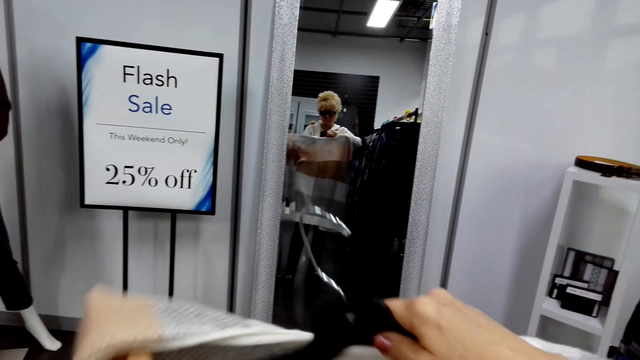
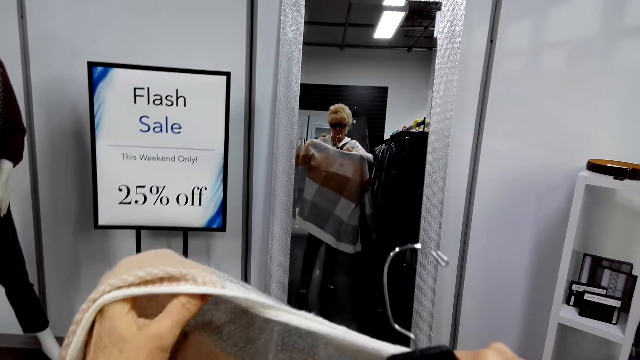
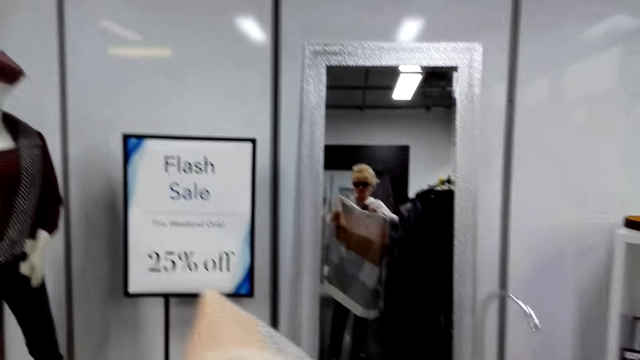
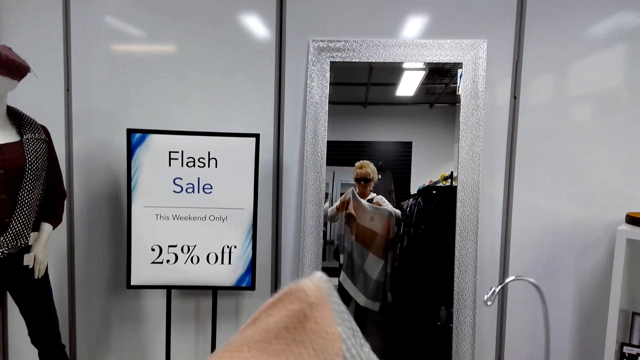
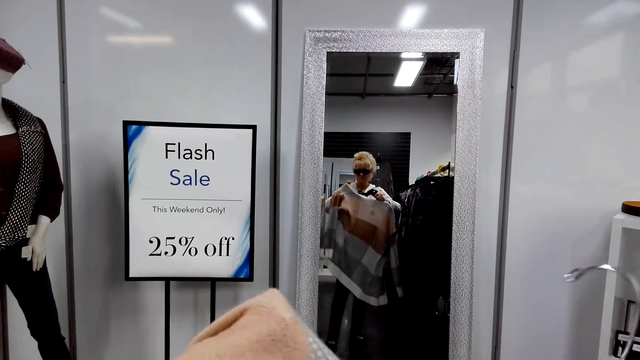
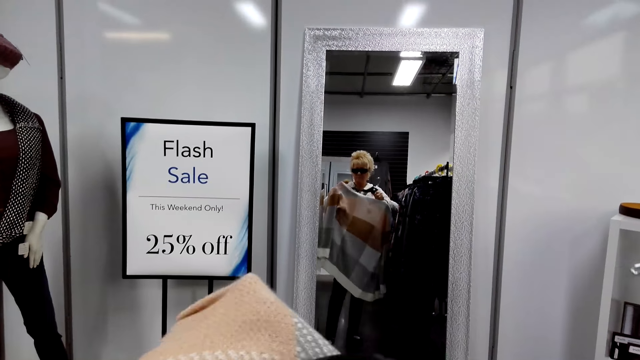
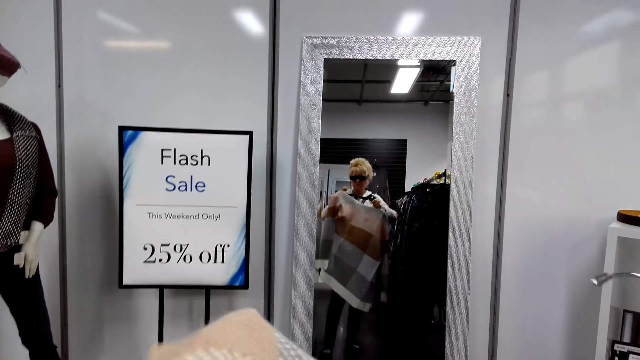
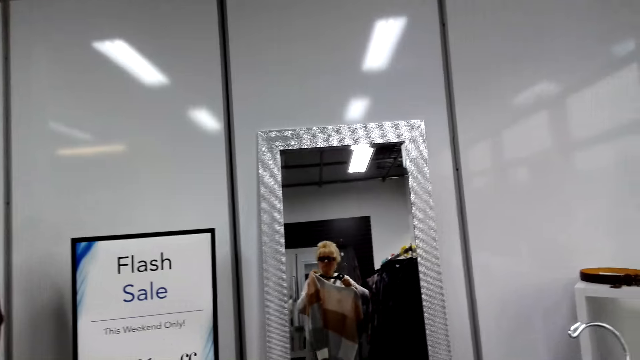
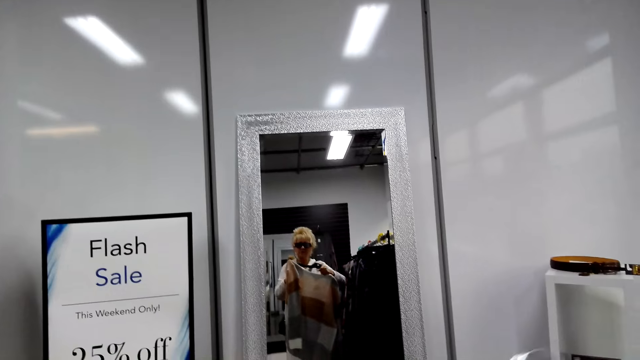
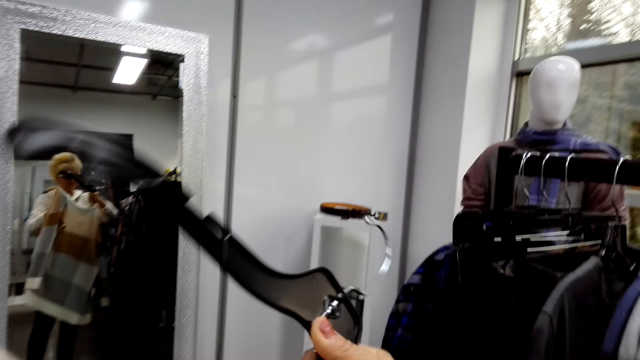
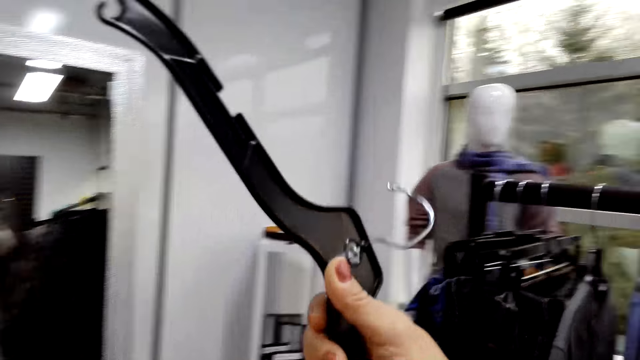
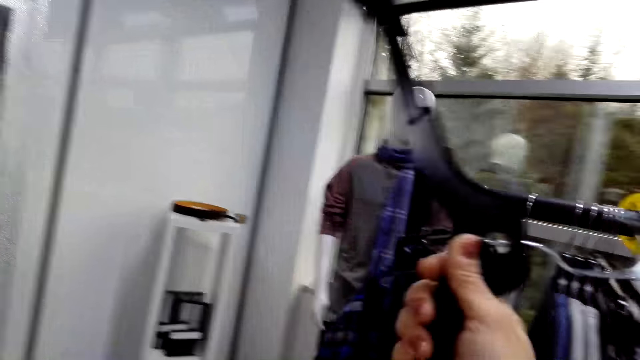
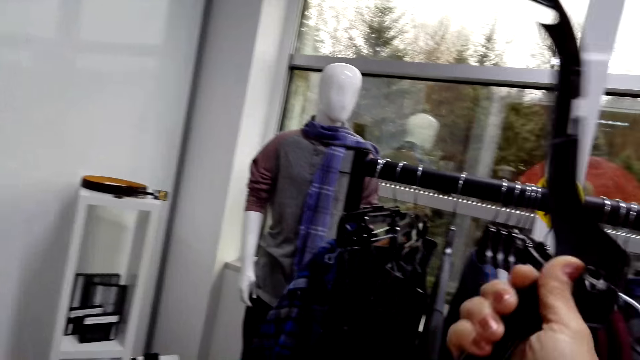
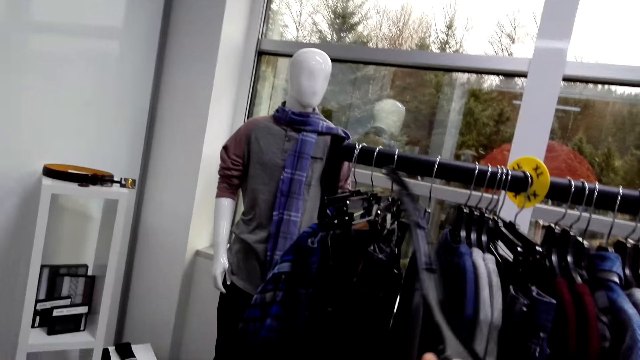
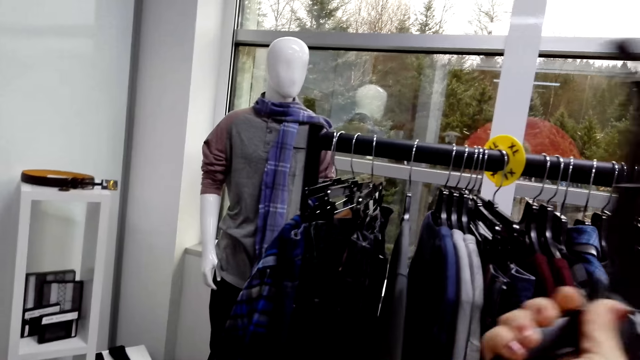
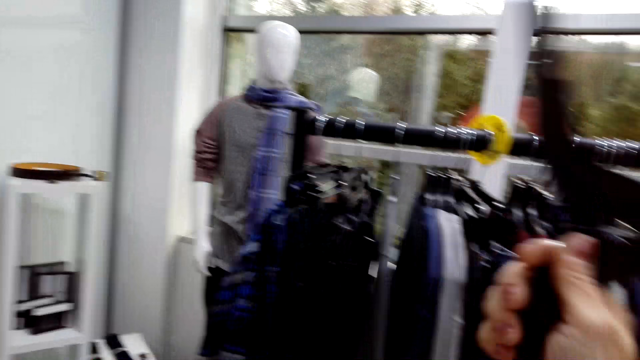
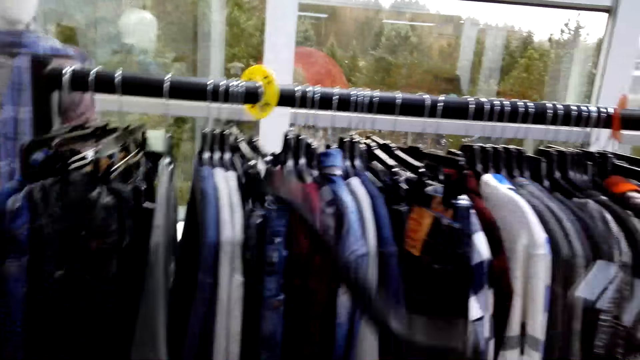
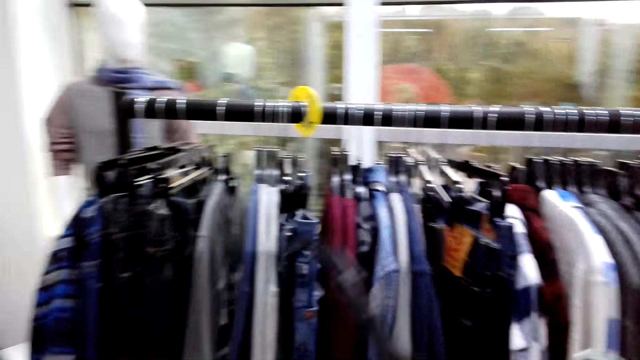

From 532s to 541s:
The camera wearer removes the sweater from the hanger.

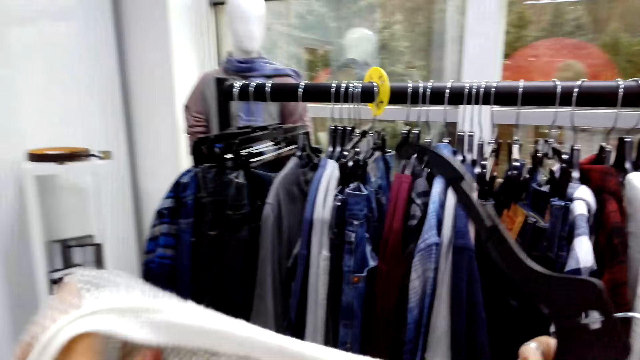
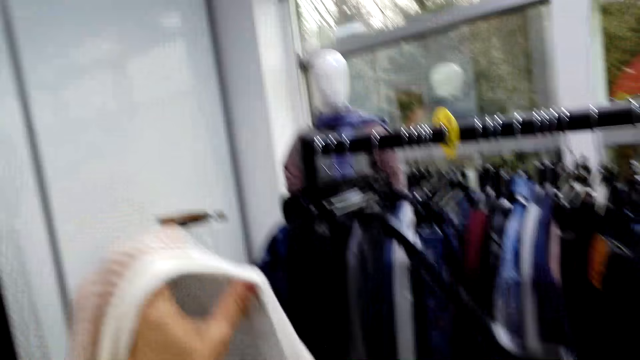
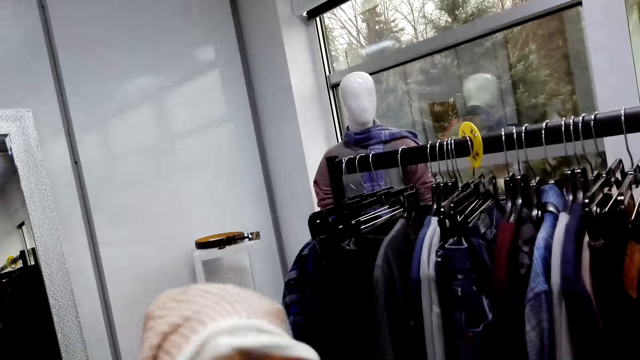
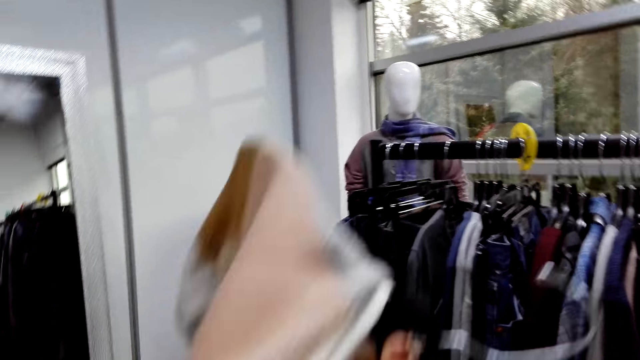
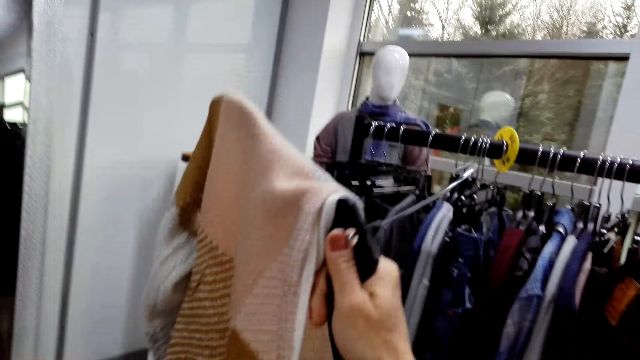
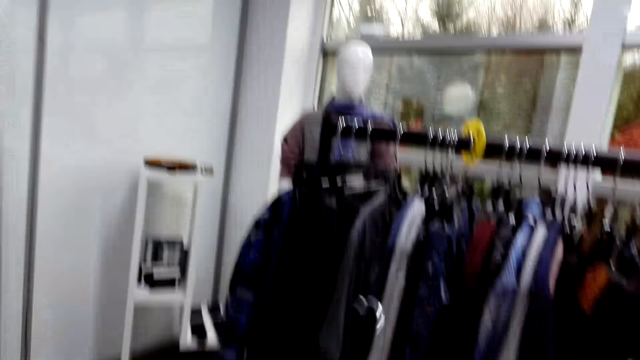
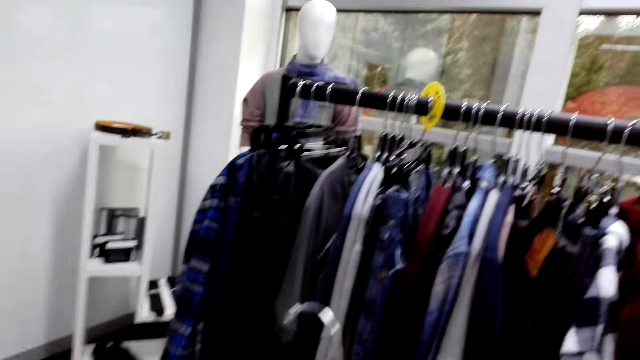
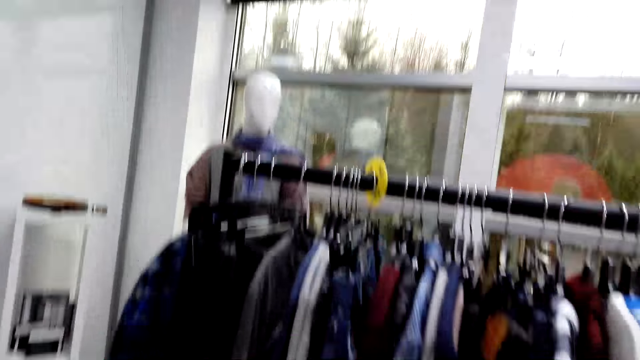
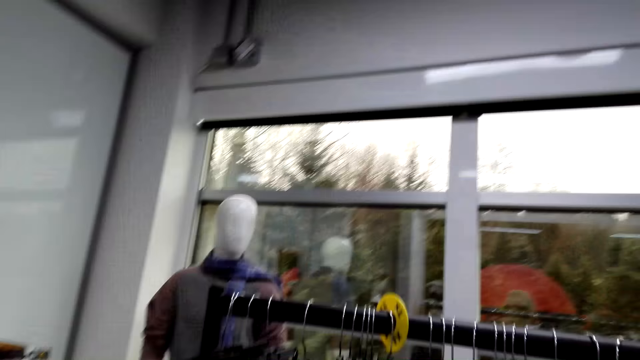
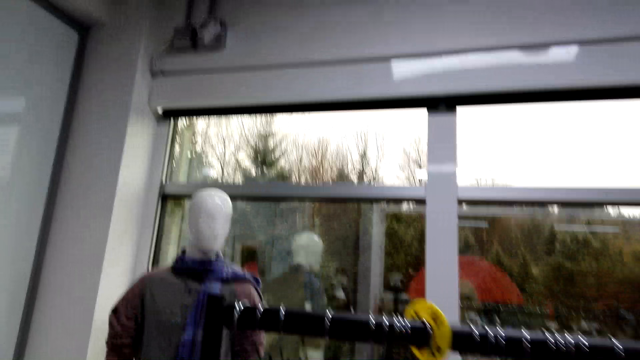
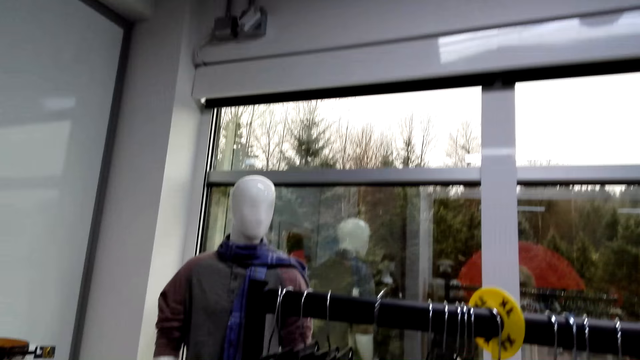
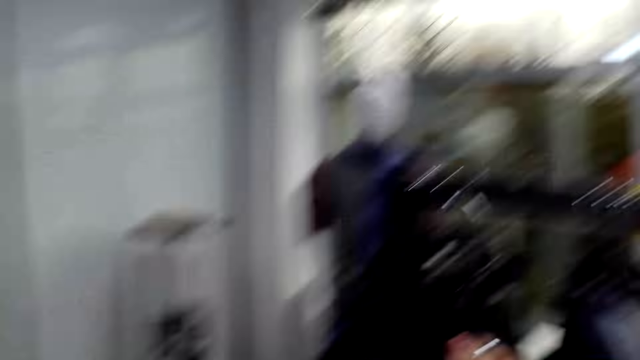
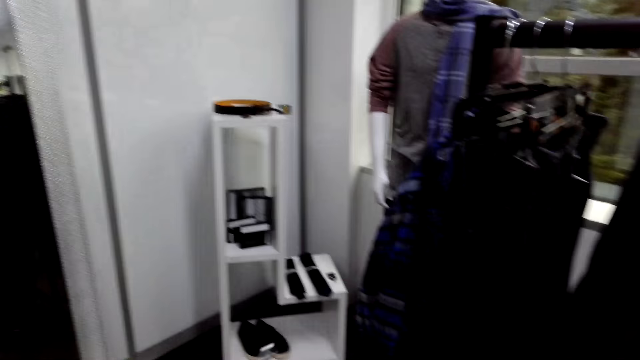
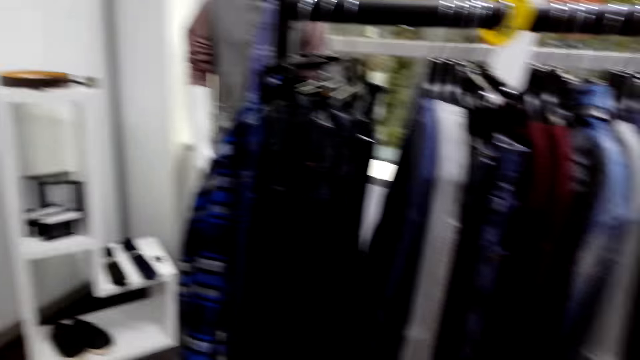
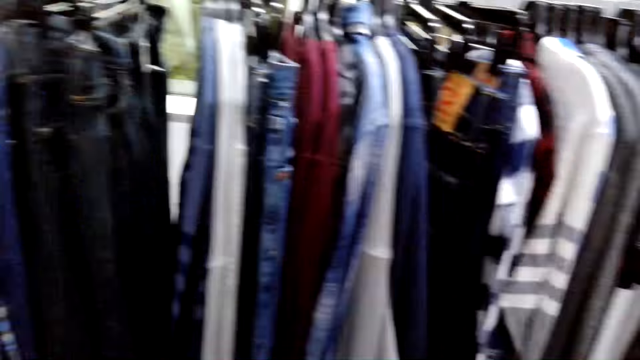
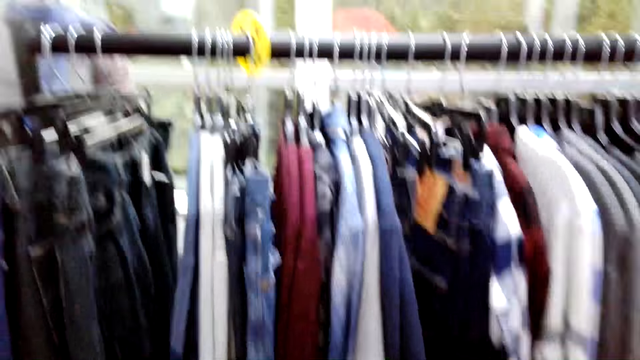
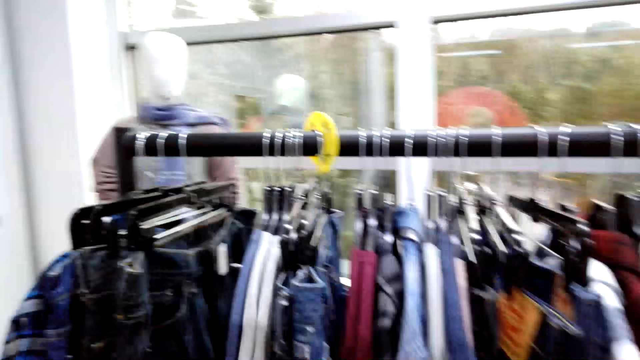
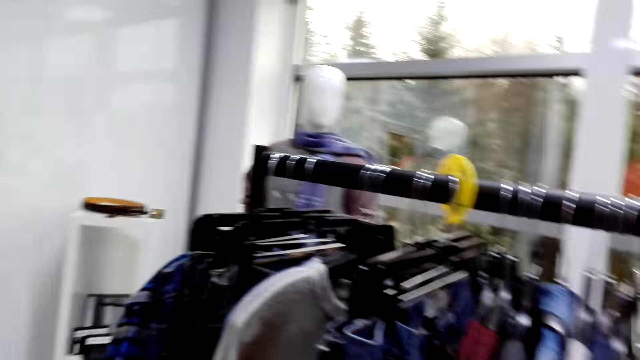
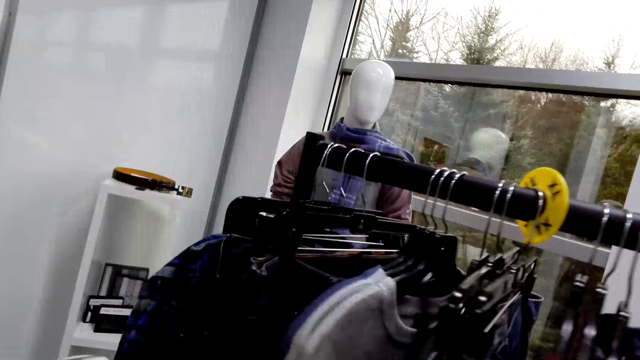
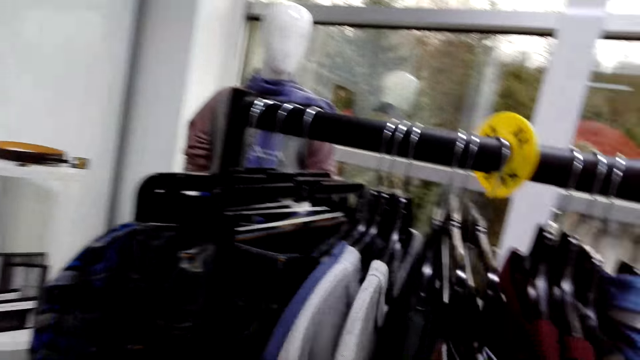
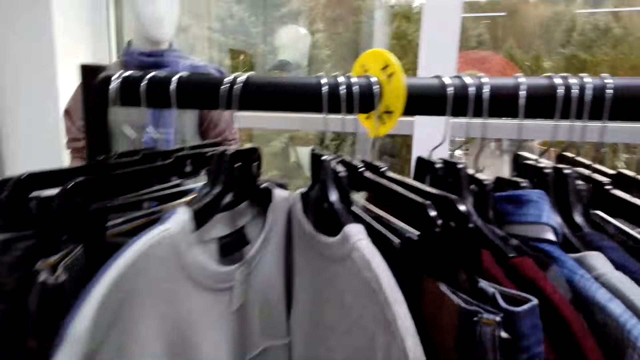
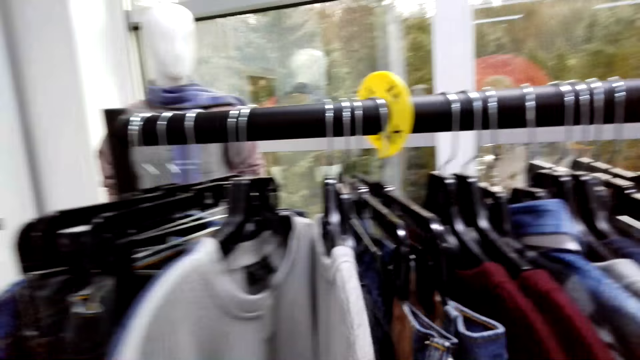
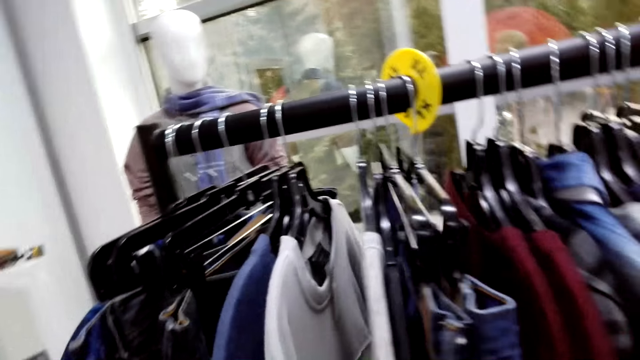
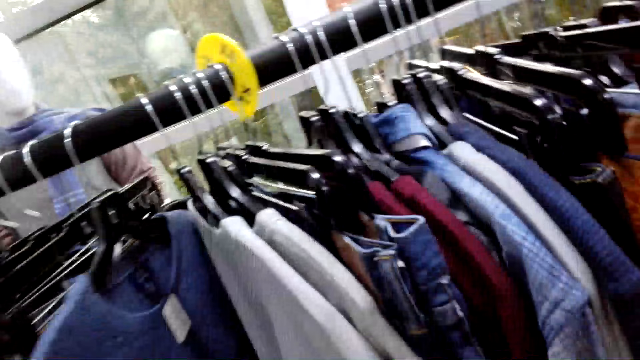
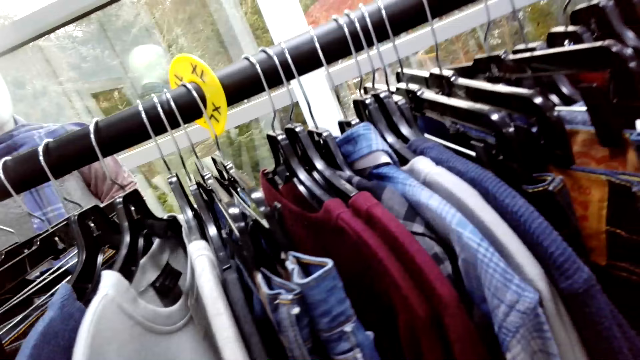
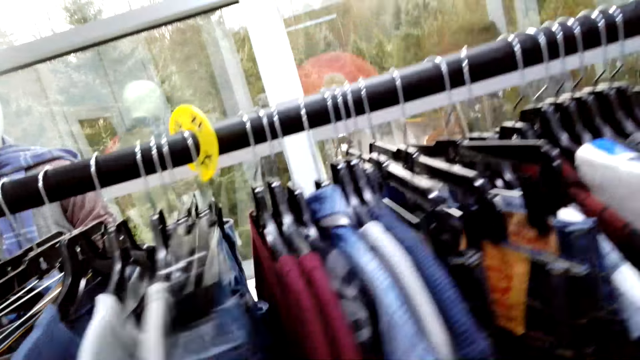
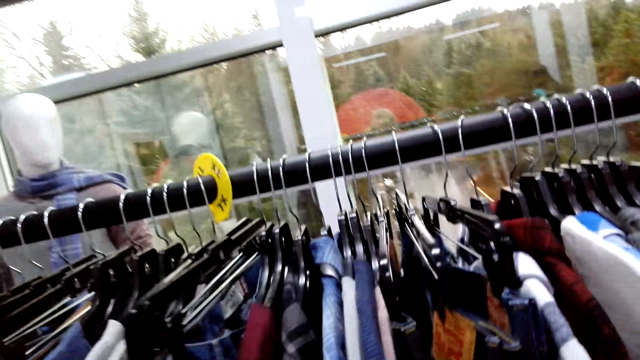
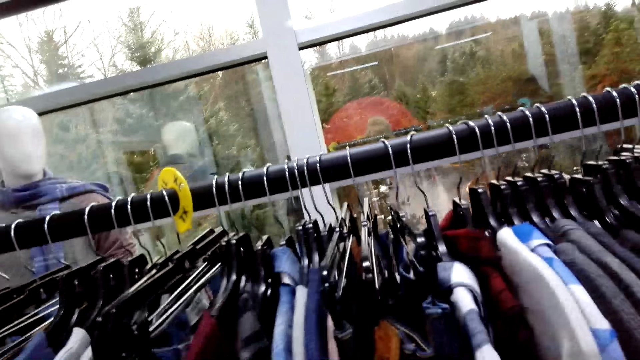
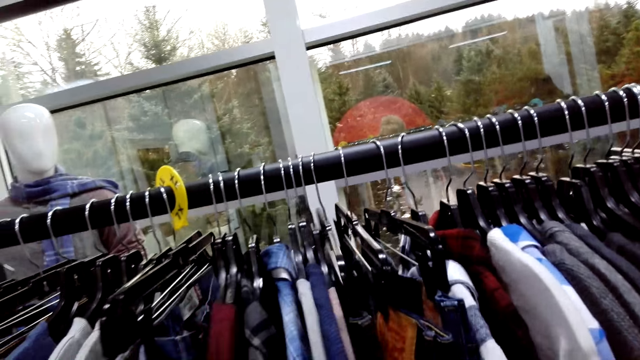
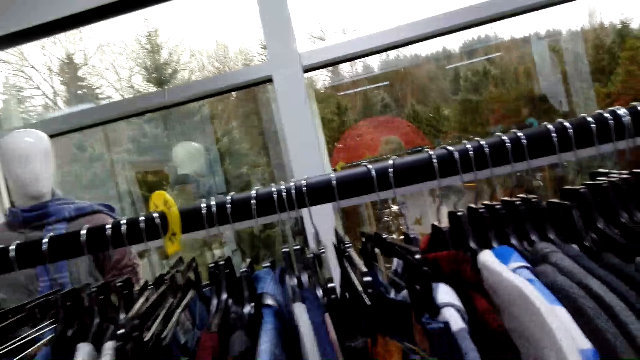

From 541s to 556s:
The camera wearer puts the sweater on the hanger. They push the clothes.
